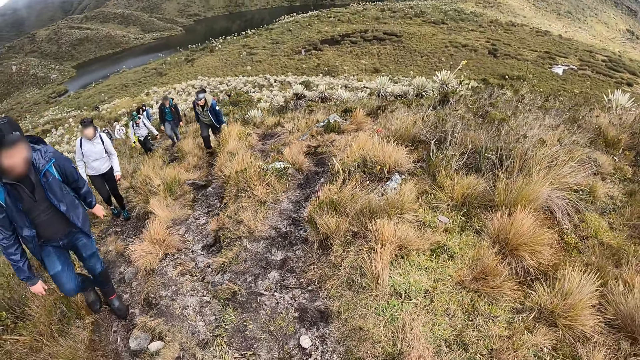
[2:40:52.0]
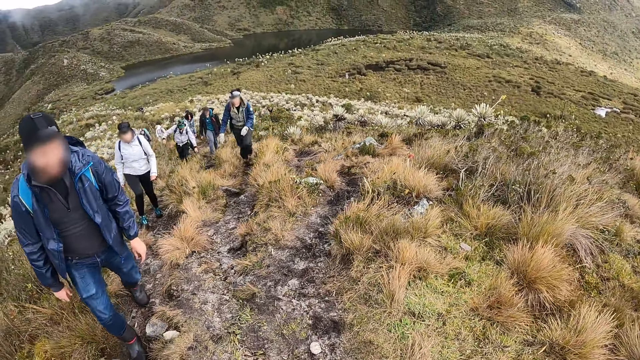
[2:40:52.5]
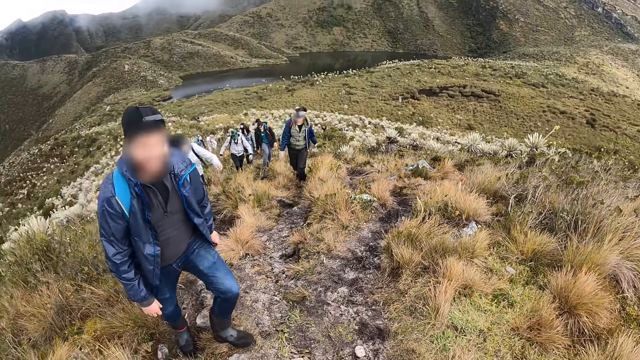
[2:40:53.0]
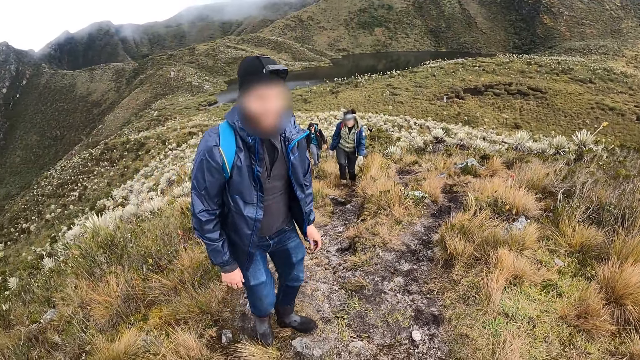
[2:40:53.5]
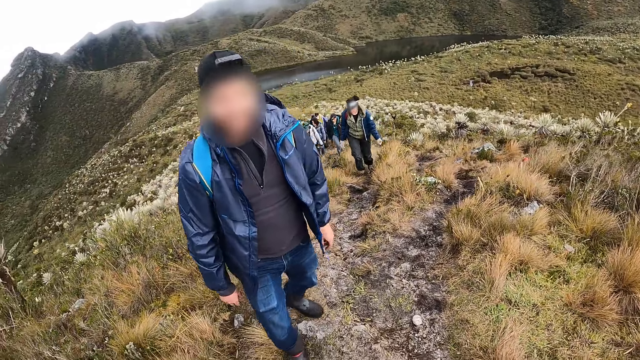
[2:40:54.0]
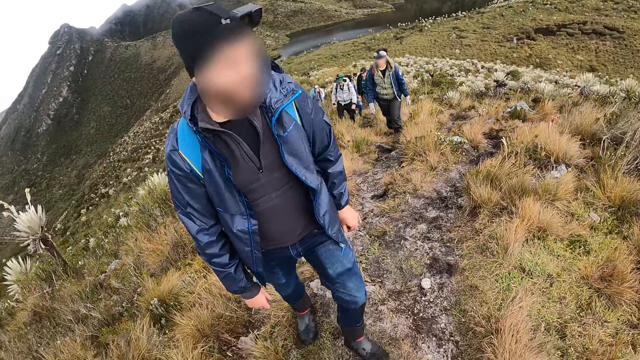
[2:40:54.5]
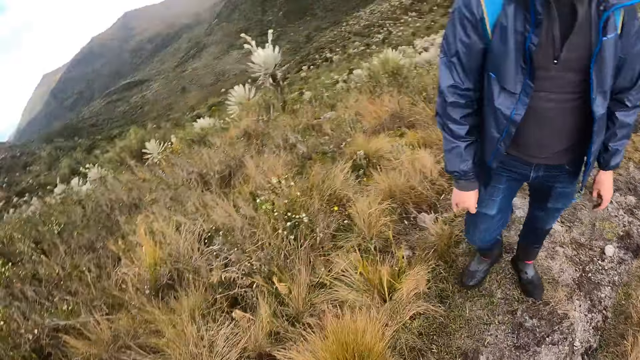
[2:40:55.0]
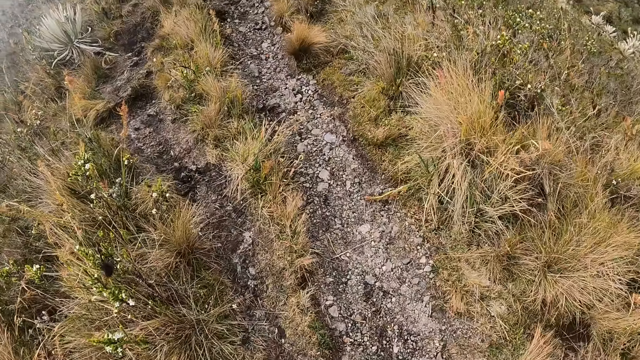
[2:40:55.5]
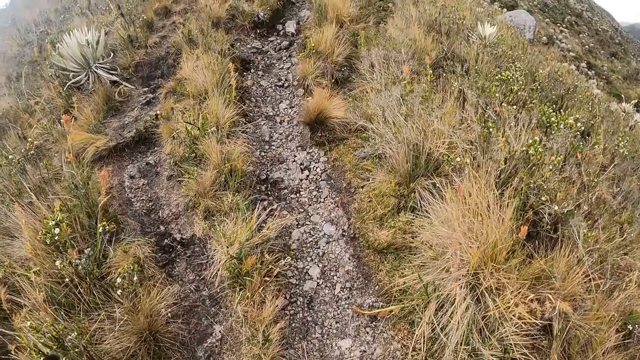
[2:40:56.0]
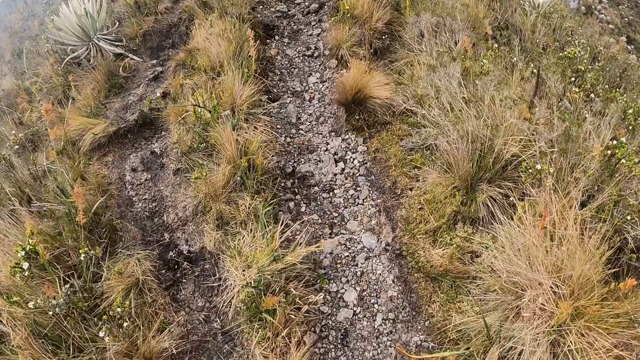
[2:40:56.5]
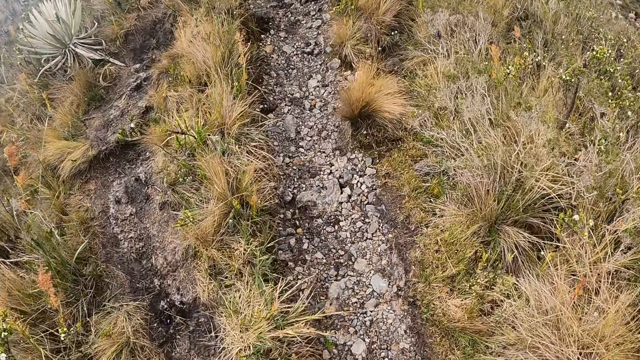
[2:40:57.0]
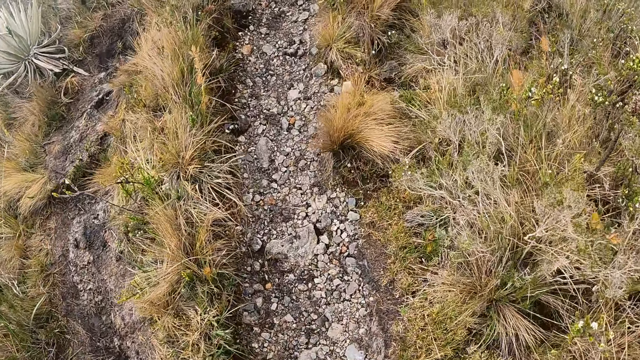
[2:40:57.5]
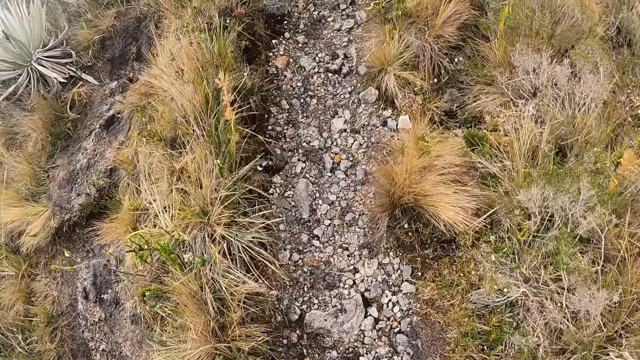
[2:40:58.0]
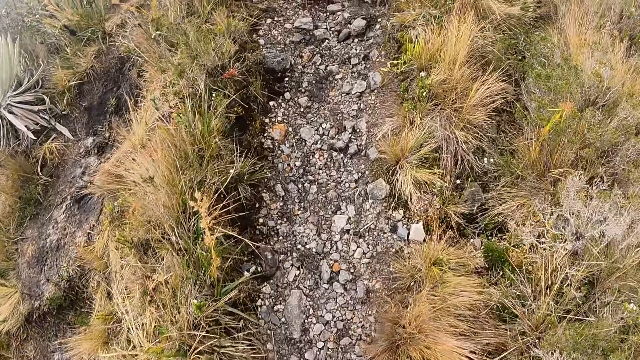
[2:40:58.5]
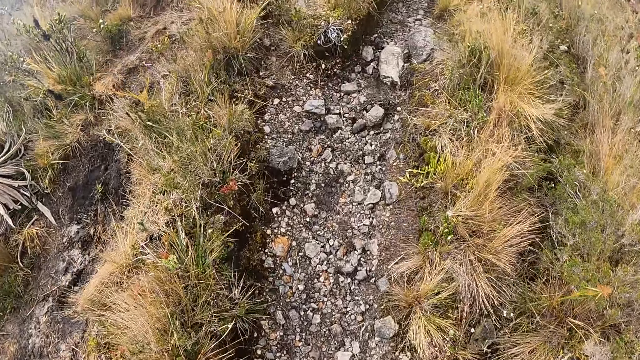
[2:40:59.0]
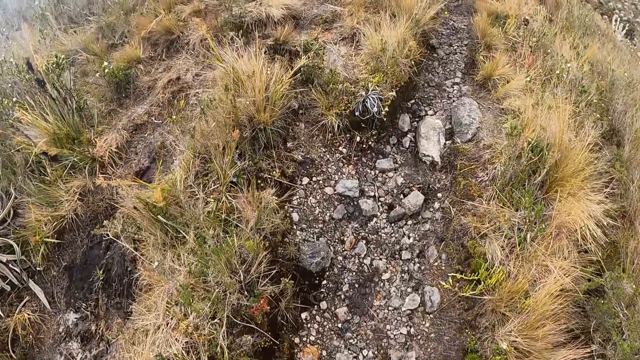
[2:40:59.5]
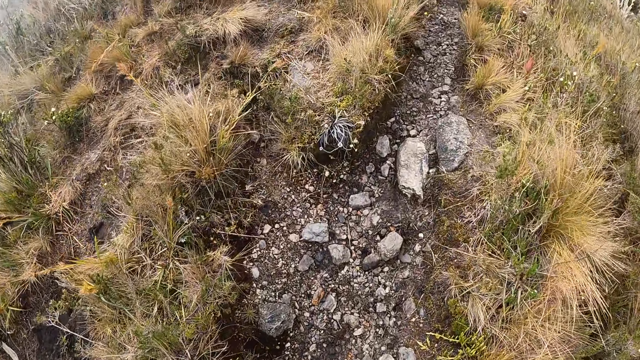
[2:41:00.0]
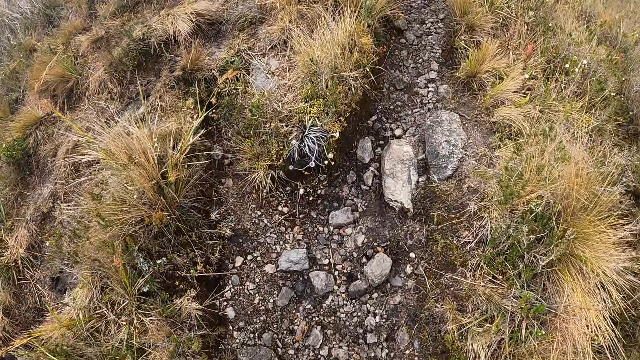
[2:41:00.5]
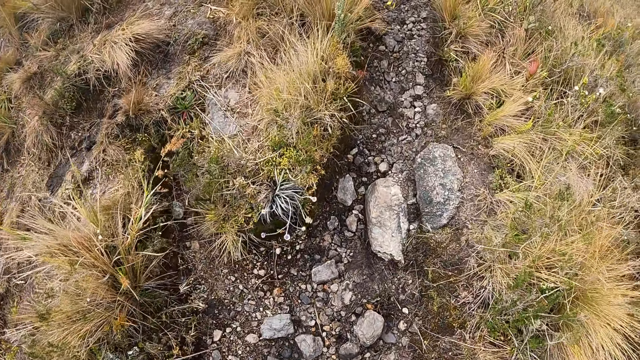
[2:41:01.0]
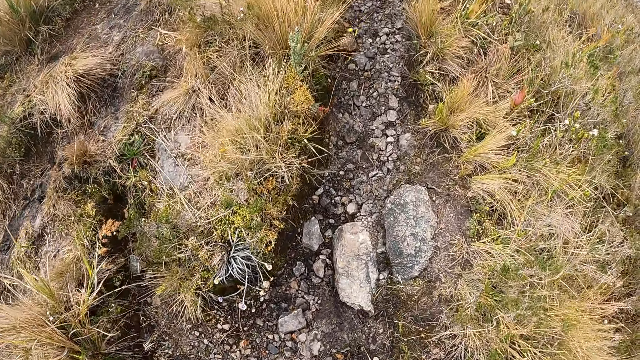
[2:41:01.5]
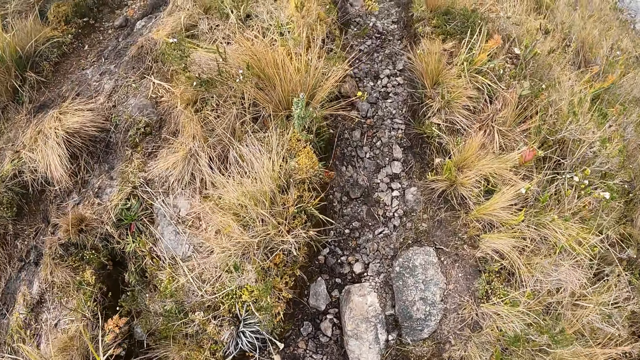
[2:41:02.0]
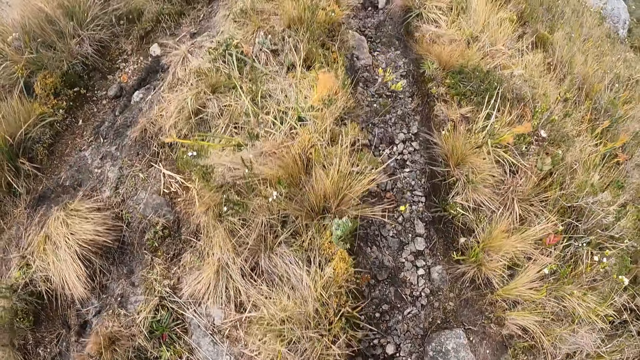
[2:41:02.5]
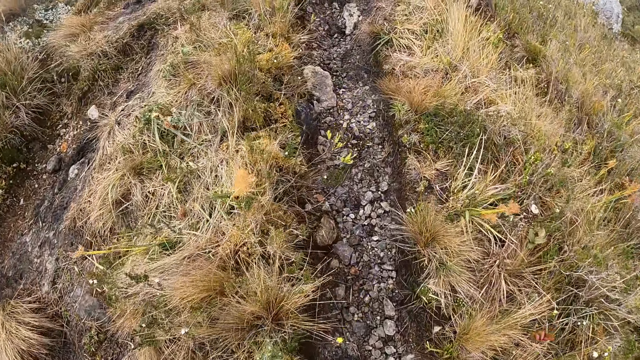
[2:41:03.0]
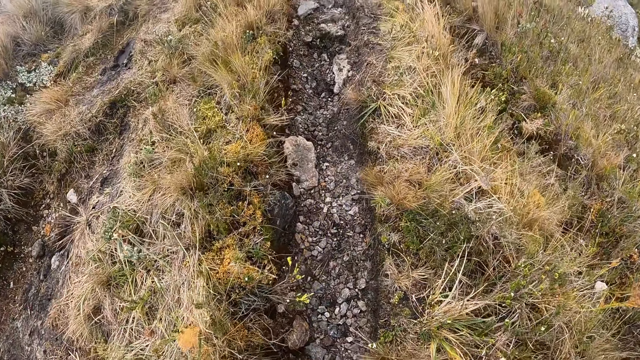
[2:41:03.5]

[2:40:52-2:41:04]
The man walks up the hill. The camera wearer walks on the ground.

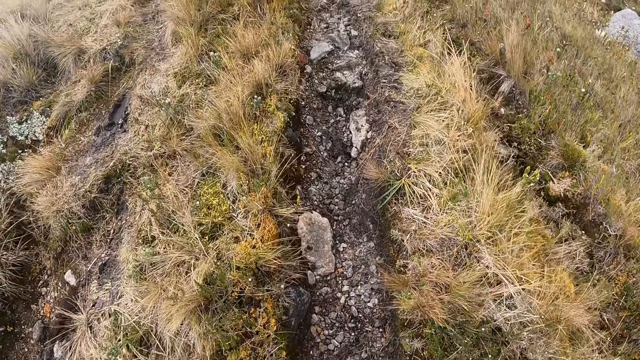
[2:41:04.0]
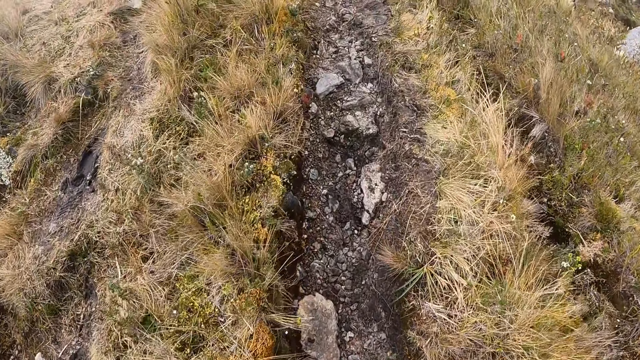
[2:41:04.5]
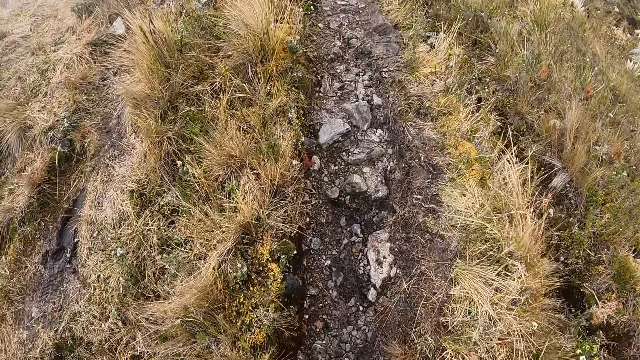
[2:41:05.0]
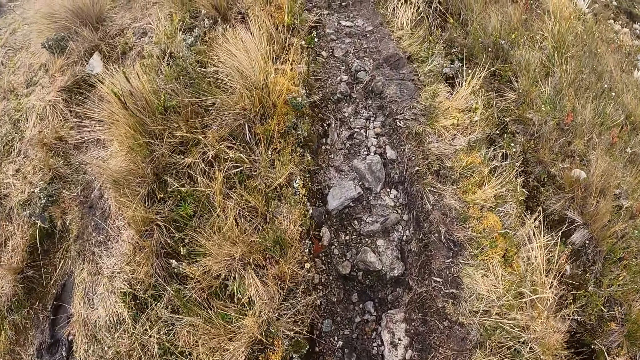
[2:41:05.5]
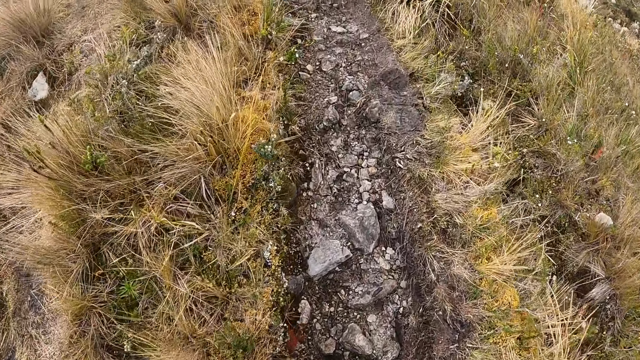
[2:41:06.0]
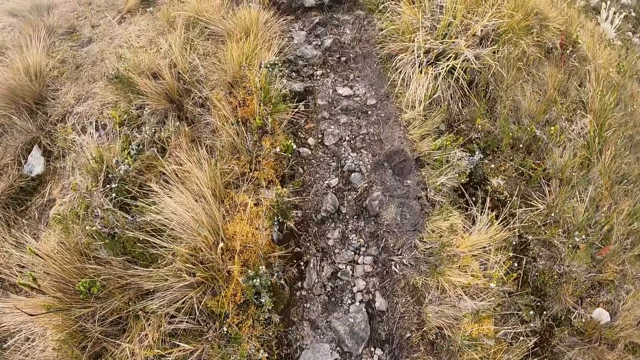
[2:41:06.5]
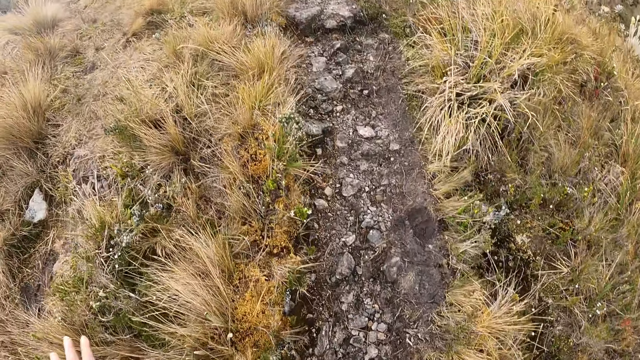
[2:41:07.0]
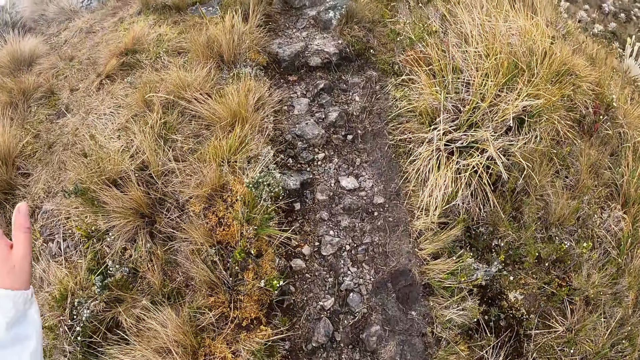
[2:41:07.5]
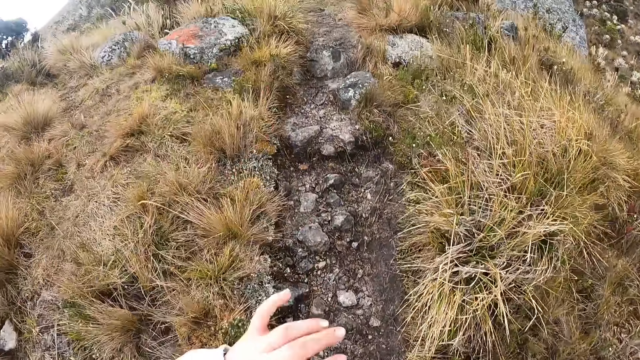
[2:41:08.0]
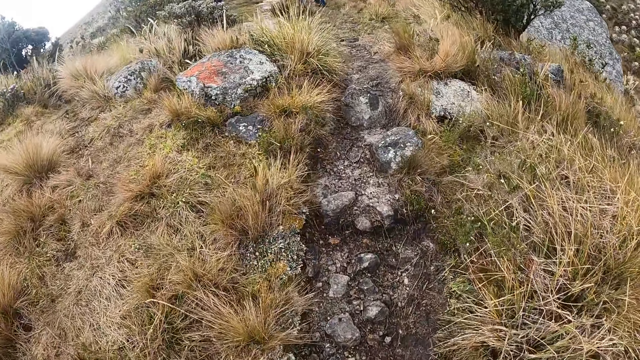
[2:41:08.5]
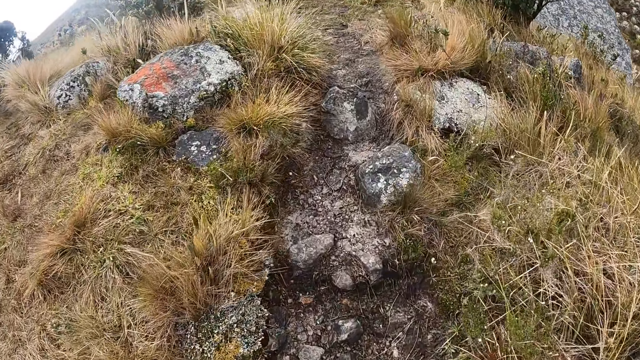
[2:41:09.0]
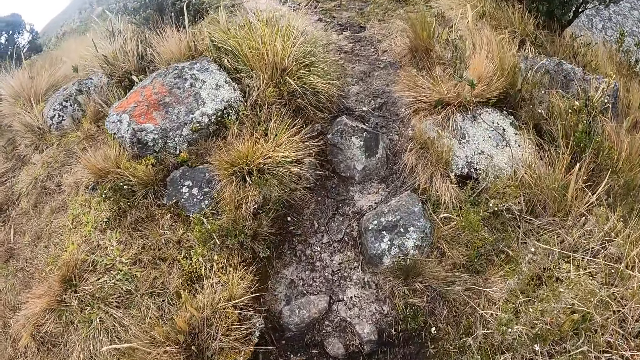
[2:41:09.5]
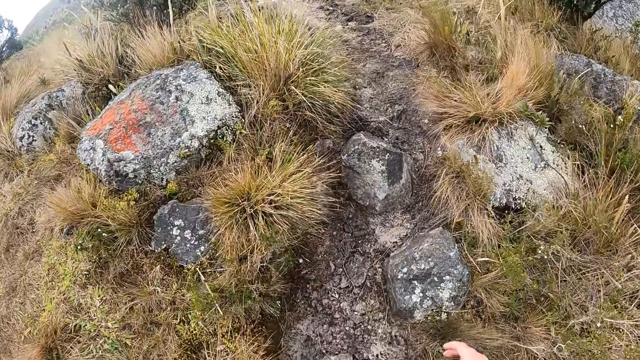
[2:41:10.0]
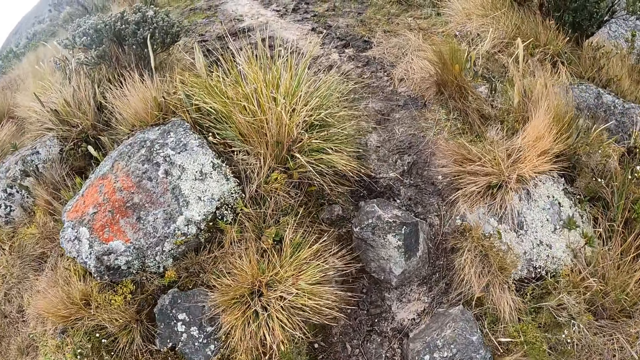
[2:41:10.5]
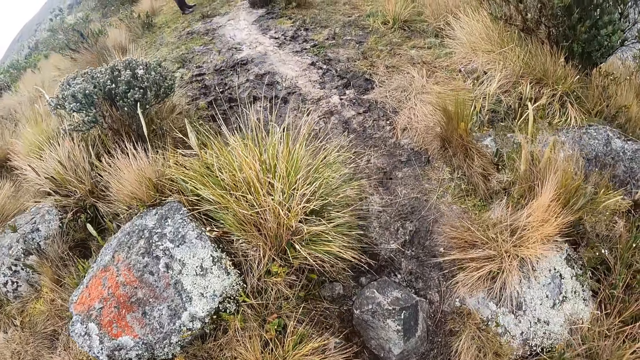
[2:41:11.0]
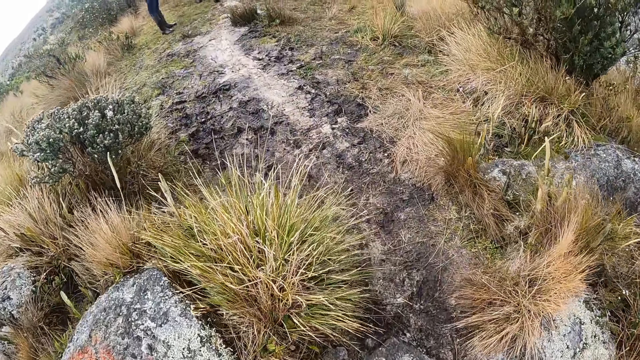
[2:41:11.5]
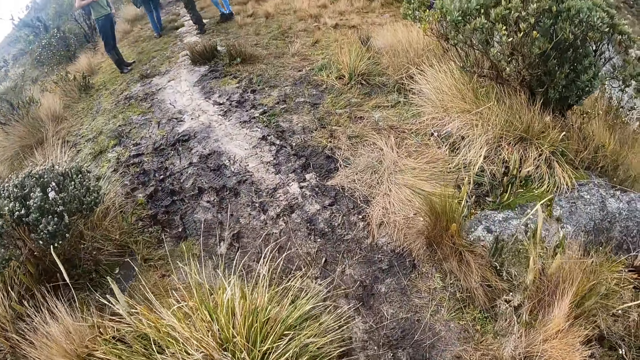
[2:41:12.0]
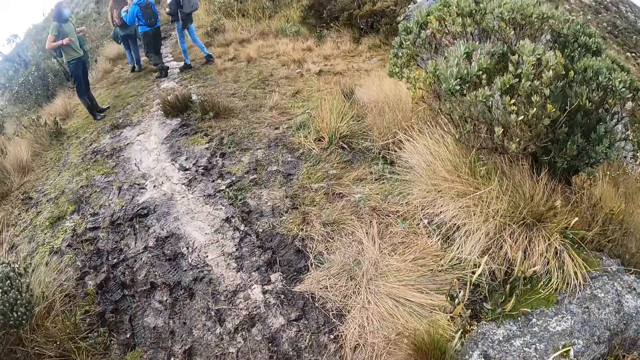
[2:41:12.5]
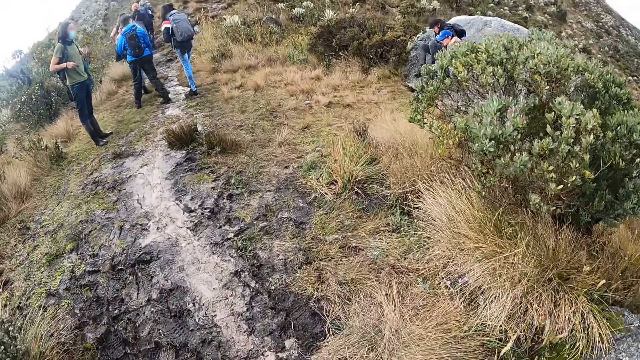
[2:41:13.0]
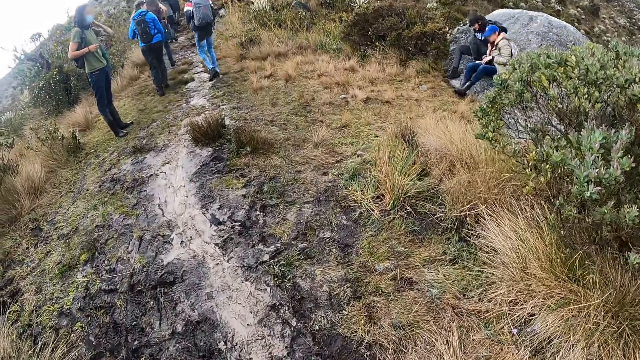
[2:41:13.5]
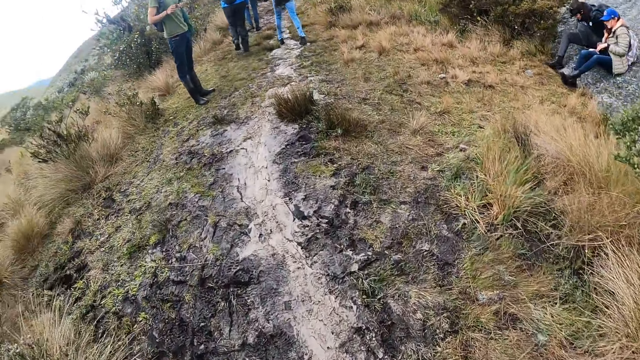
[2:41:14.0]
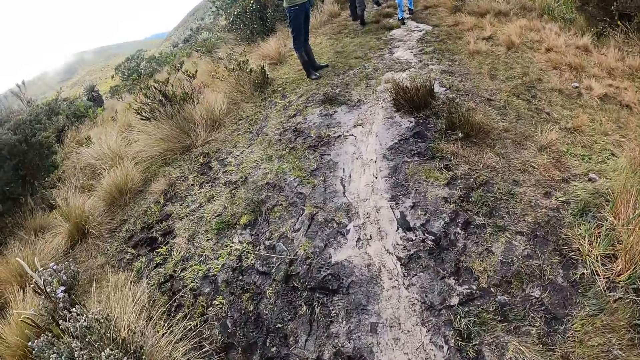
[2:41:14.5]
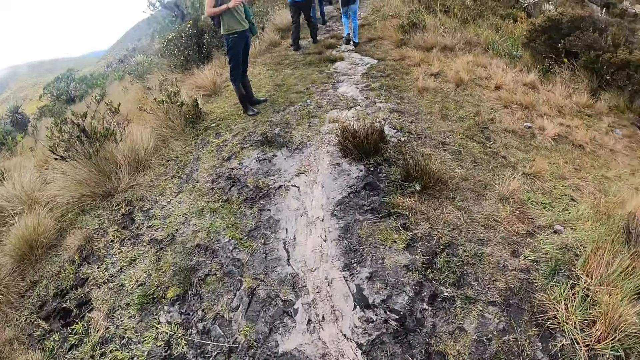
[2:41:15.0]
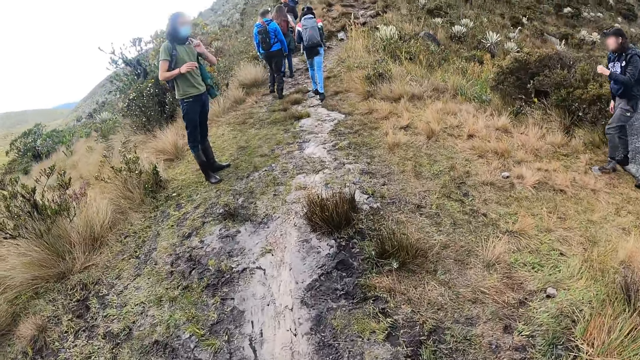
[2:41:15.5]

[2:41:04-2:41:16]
The camera wearer looks at the colleagues.
